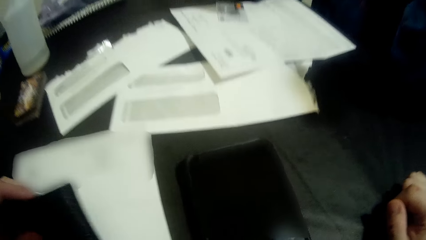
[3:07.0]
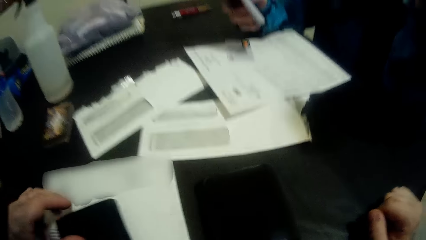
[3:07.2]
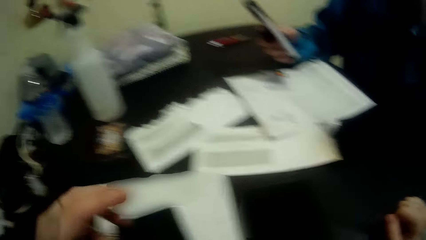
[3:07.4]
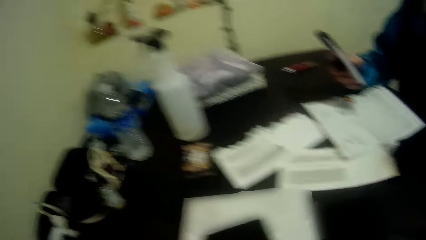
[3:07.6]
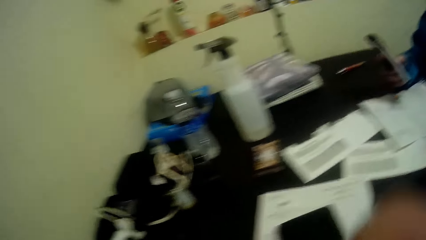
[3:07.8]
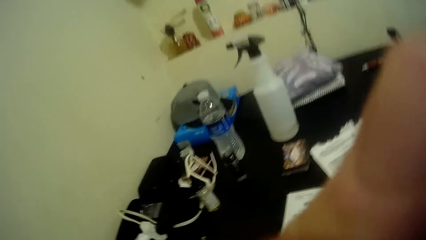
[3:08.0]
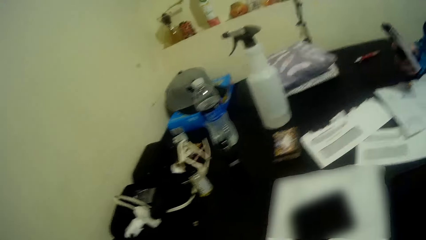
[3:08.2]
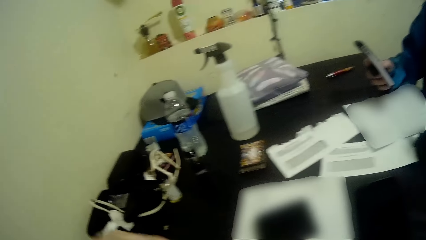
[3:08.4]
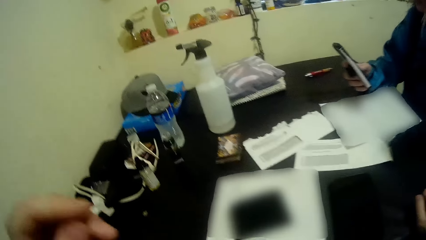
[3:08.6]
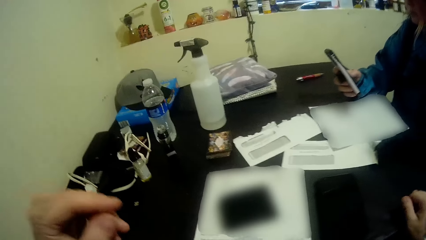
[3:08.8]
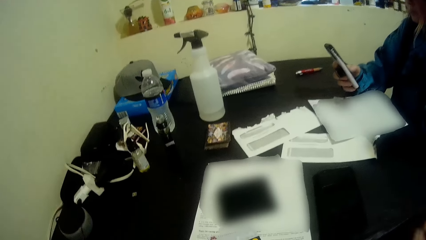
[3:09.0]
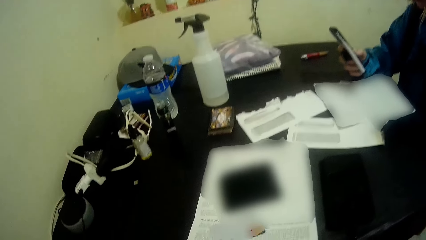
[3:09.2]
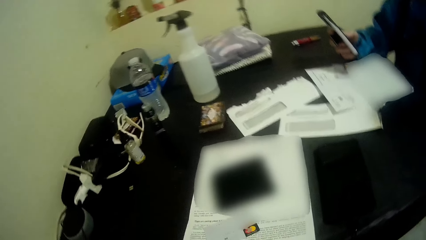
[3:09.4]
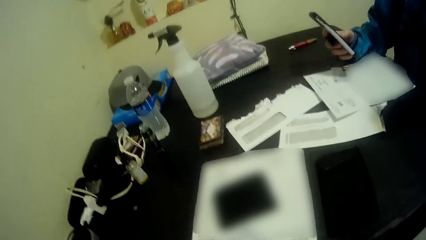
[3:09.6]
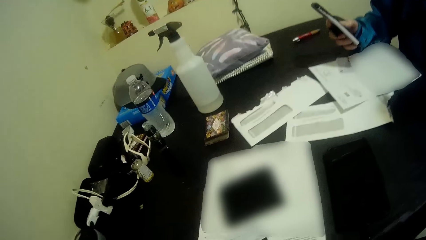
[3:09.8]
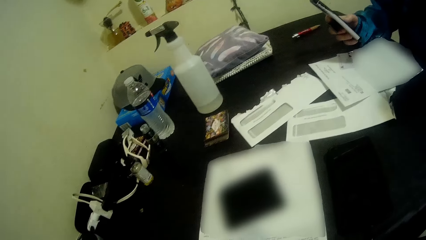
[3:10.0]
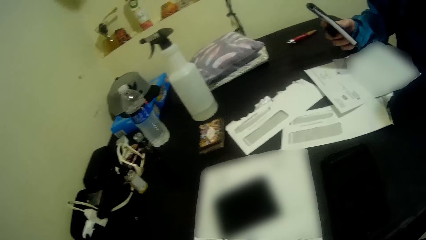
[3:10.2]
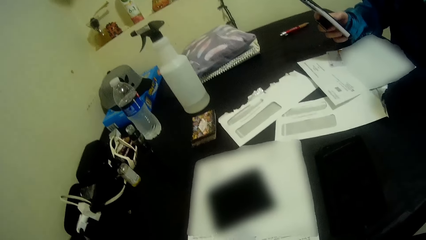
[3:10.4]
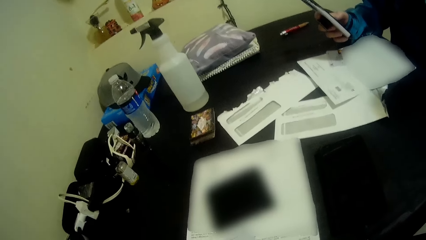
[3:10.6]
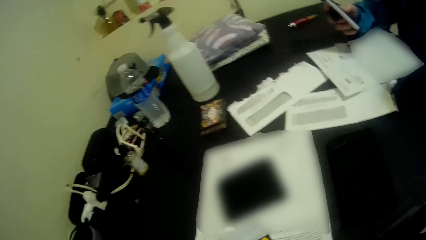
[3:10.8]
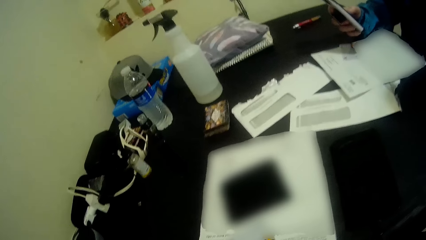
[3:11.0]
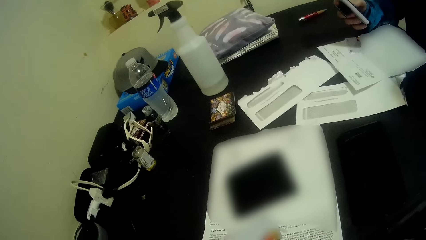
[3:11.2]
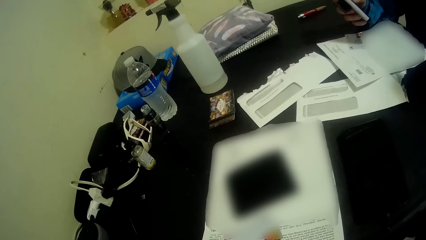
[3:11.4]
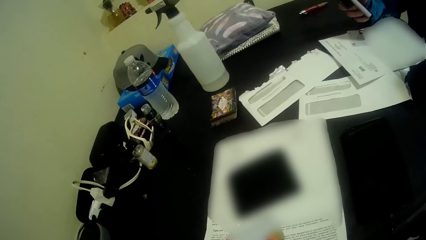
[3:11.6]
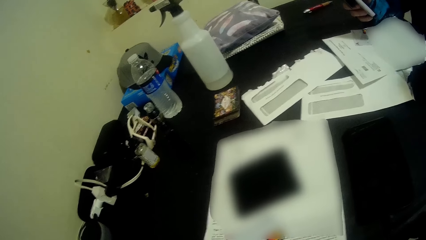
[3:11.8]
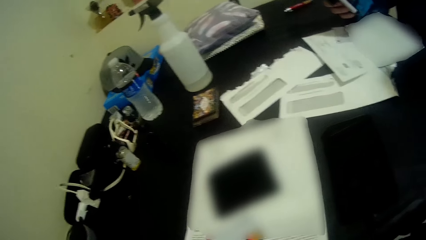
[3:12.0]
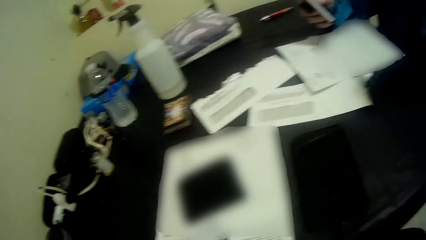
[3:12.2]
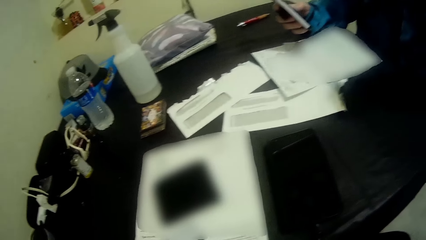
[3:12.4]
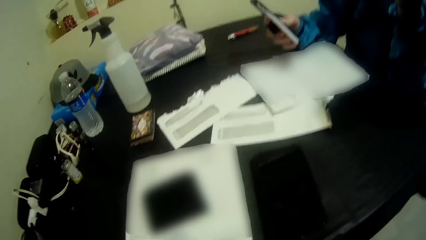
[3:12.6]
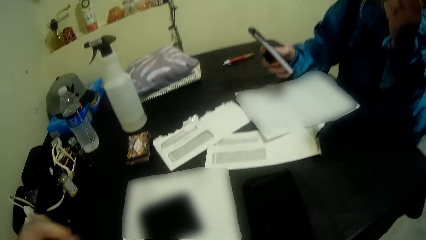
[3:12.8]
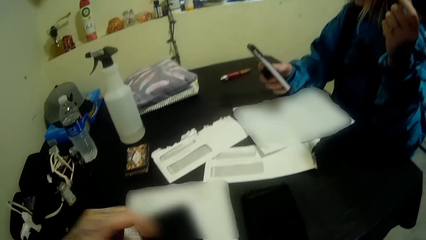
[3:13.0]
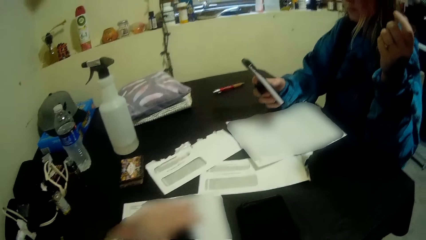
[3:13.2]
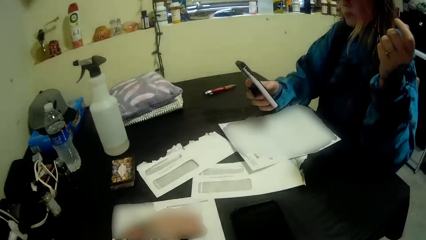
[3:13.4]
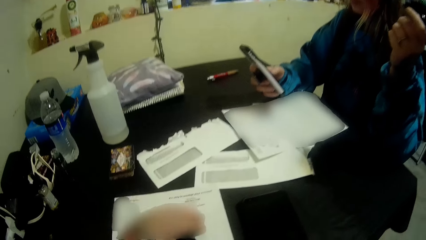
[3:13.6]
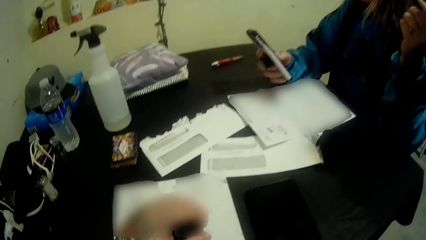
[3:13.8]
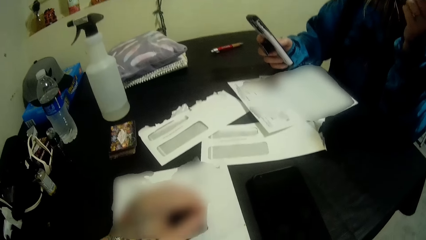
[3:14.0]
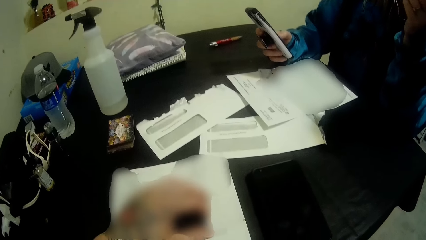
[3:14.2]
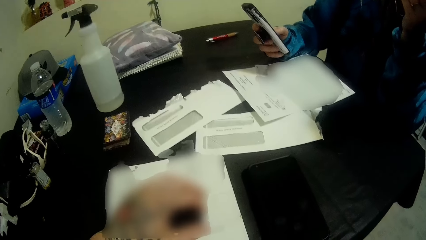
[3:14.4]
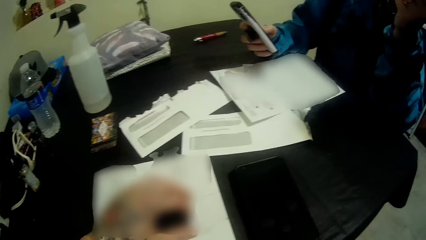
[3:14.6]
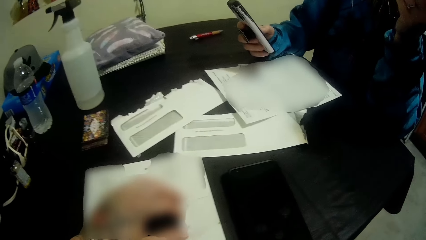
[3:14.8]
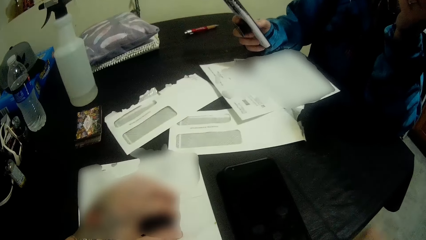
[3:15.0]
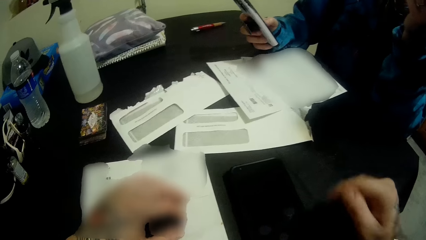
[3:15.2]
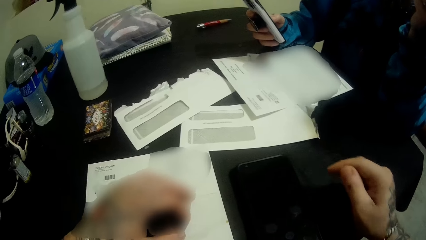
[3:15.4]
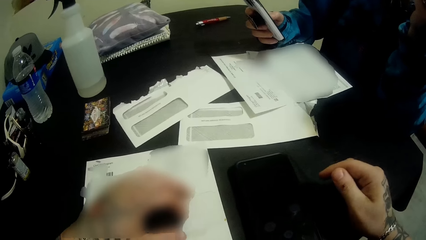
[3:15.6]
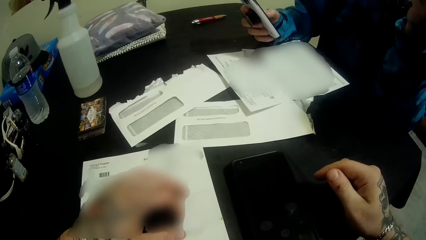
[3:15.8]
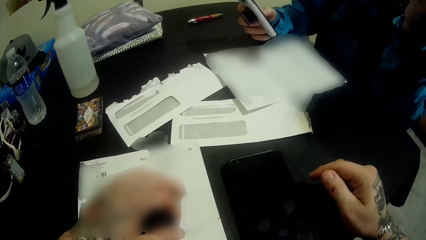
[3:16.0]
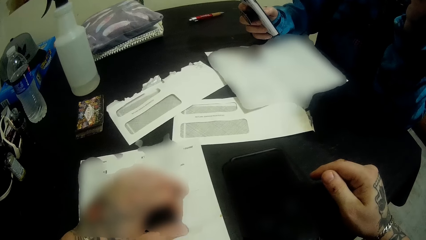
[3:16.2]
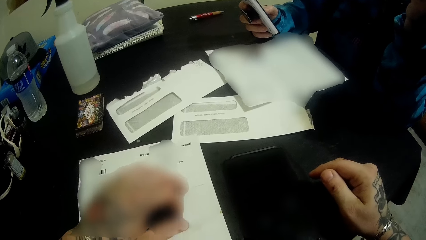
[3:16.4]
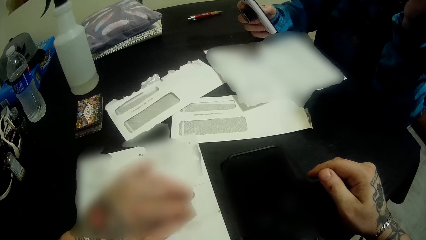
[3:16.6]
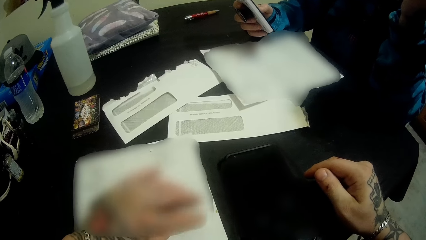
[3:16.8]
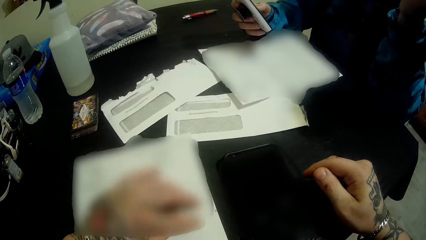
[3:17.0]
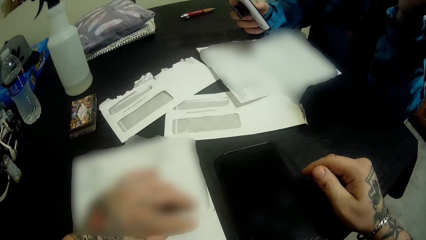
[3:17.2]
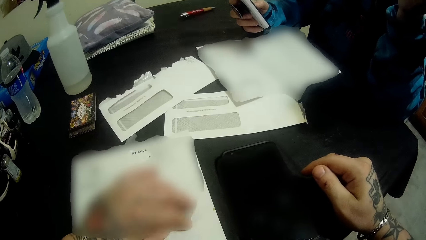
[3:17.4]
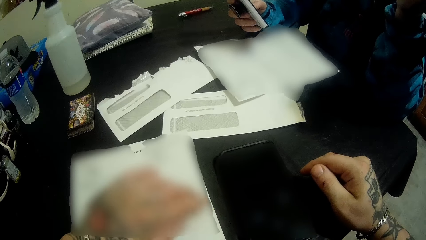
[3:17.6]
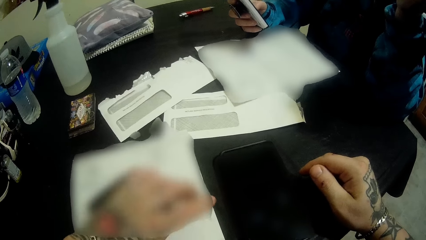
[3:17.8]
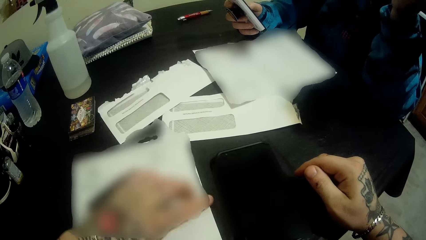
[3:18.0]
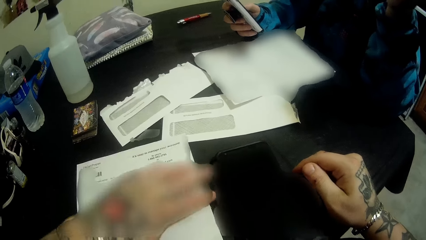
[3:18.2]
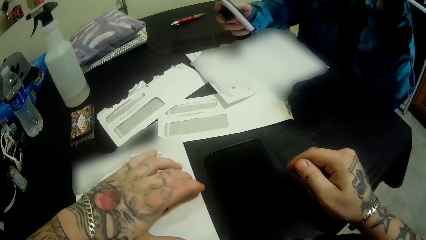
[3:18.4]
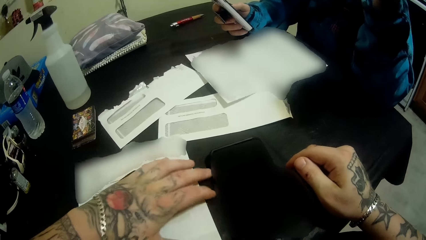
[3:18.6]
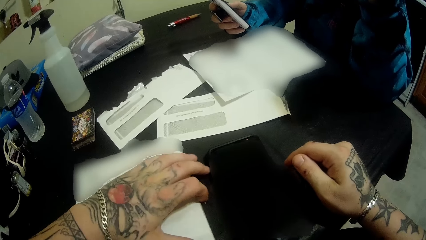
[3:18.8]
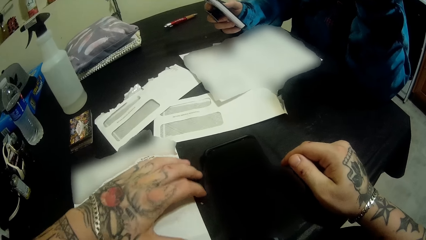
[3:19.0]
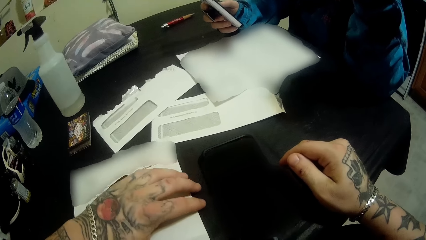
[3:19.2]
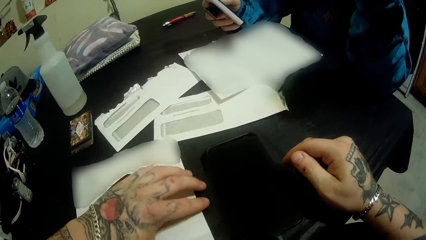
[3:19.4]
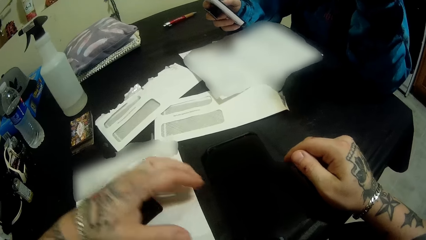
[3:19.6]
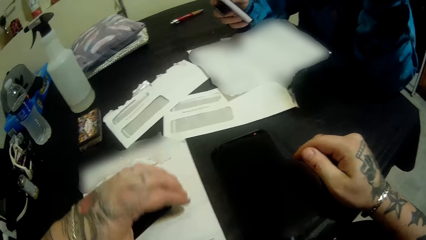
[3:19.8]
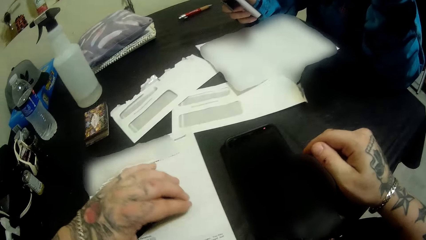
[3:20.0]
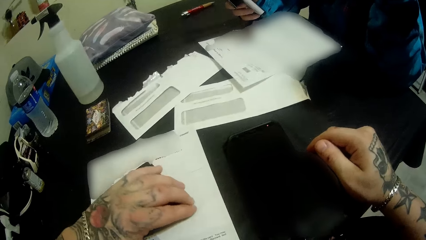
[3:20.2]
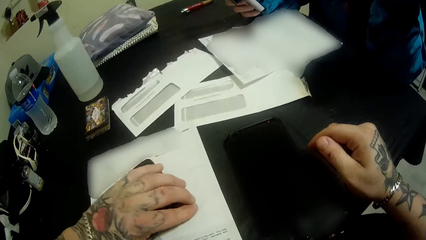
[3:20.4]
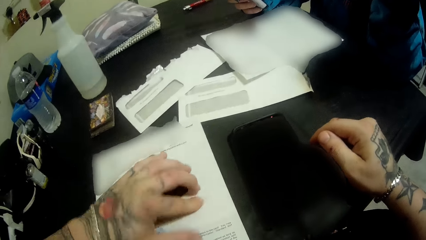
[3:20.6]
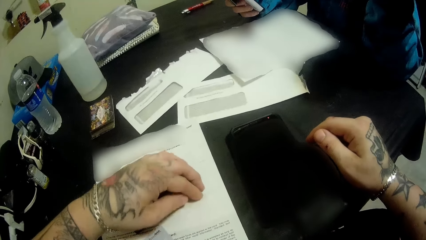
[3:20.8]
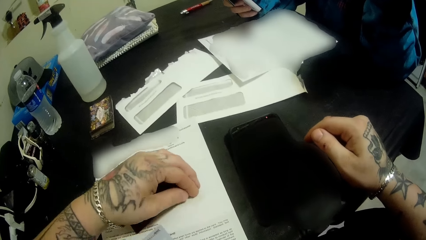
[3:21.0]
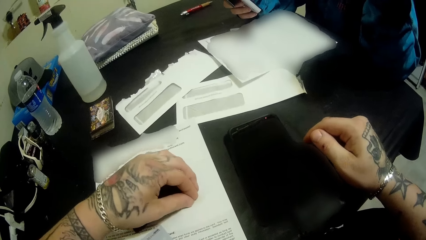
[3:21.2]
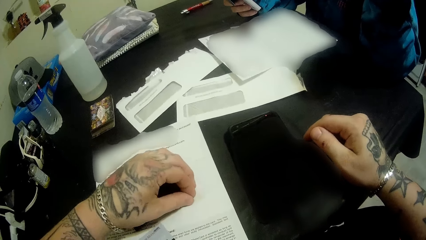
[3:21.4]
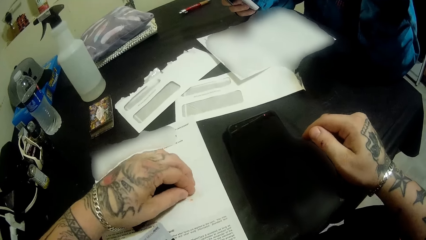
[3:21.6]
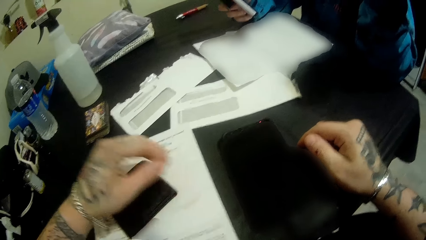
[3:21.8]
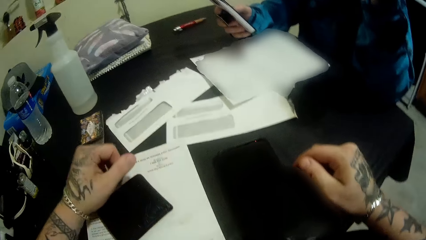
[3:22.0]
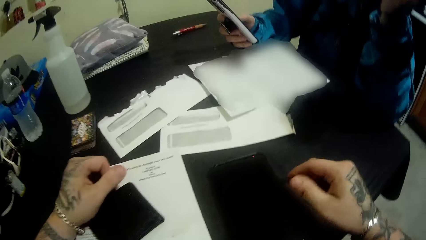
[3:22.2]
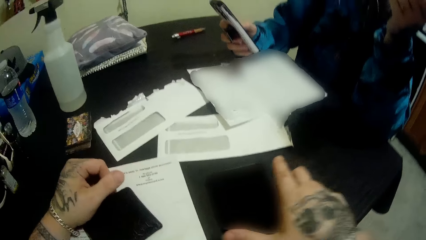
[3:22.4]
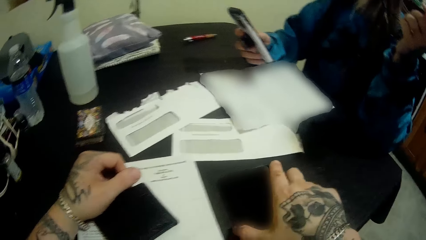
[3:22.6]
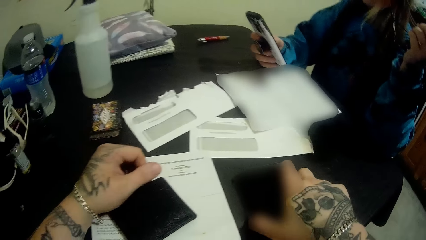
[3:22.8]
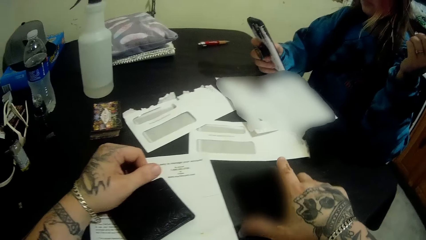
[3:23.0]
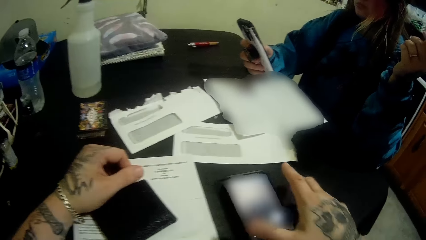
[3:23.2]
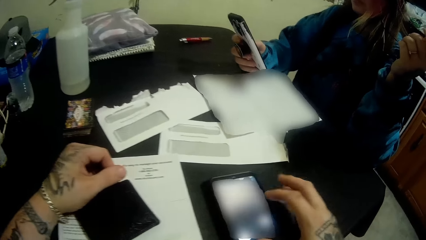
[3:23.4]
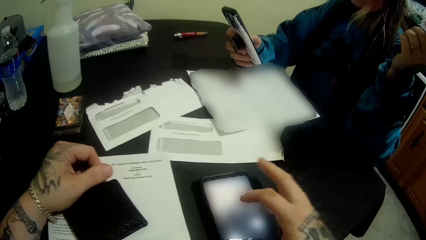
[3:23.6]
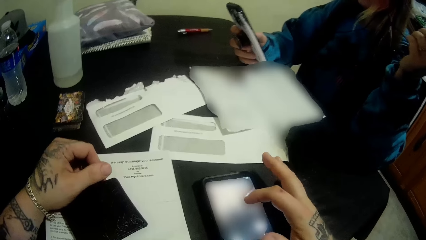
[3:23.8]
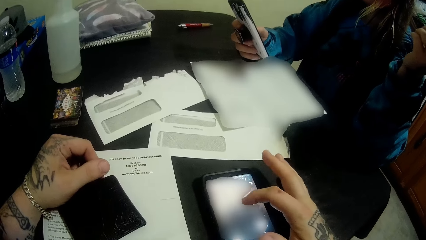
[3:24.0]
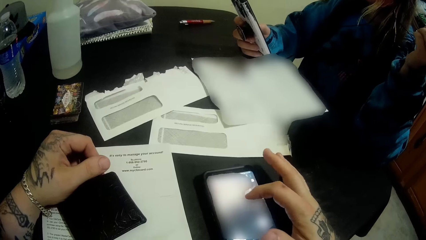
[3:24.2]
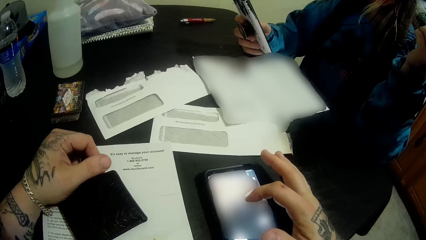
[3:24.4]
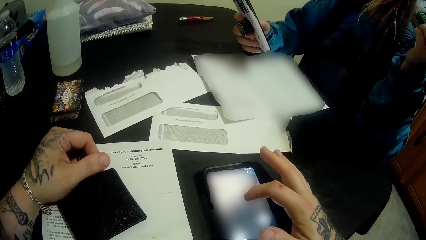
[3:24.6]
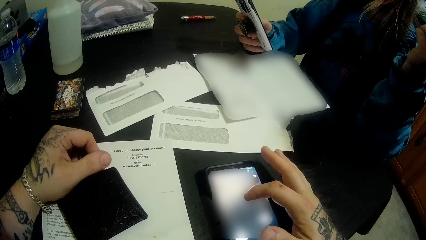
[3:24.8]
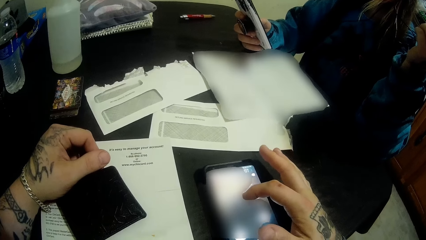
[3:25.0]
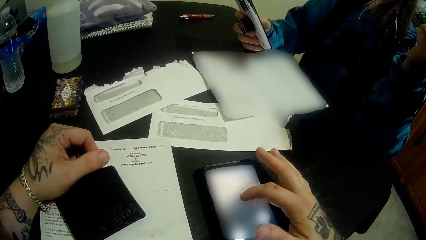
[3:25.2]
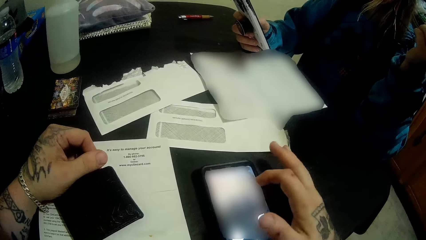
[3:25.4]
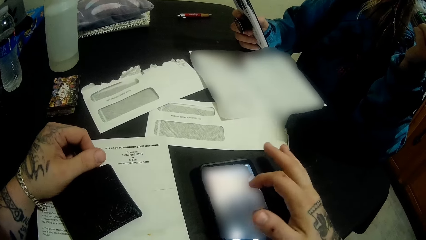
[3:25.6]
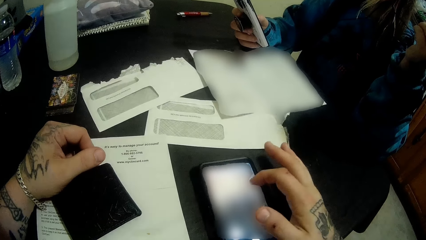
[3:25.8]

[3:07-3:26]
The camera wearer looks at the wallet, puts the hand on the paper, puts the hand on the table, moves the paper, and puts the hand on the paper. They hold the phone, turn on the phone on the table, and dial the phone.
